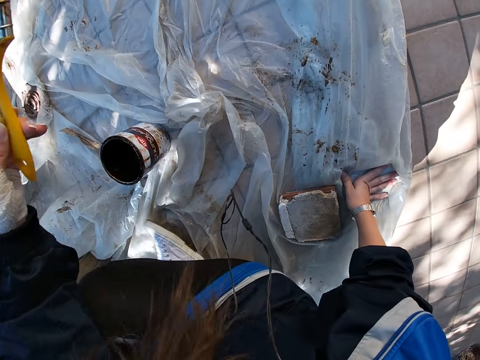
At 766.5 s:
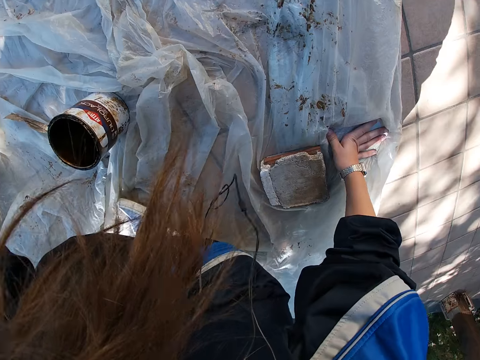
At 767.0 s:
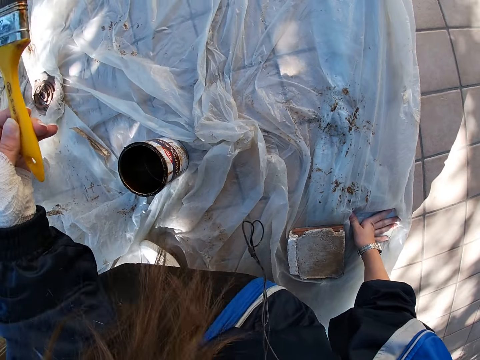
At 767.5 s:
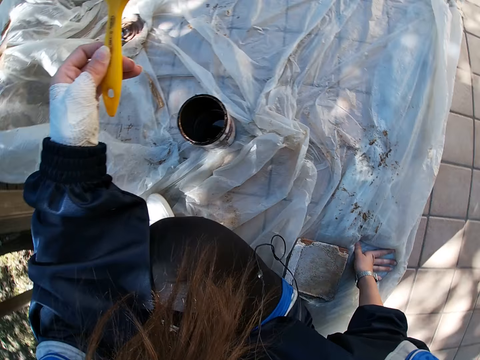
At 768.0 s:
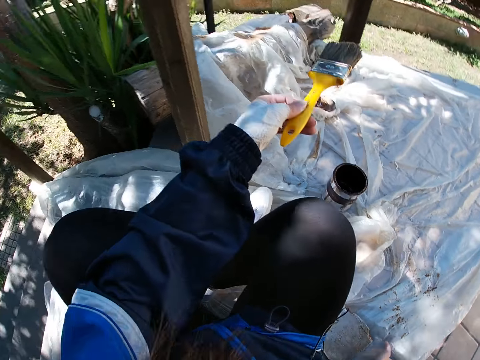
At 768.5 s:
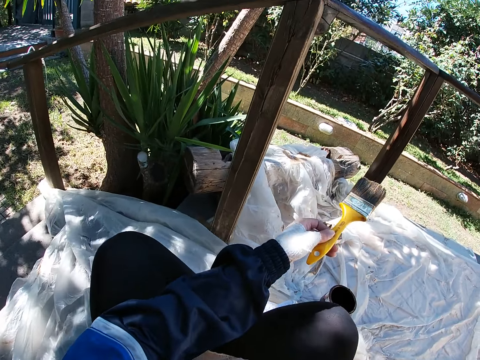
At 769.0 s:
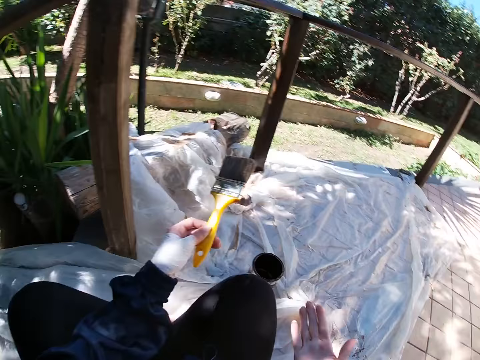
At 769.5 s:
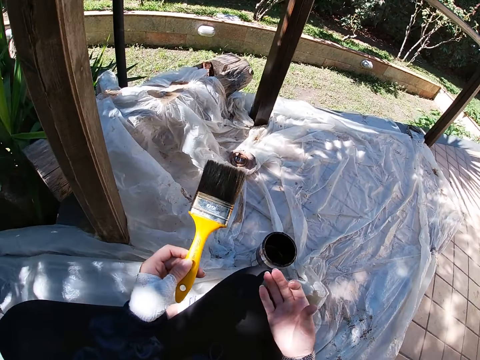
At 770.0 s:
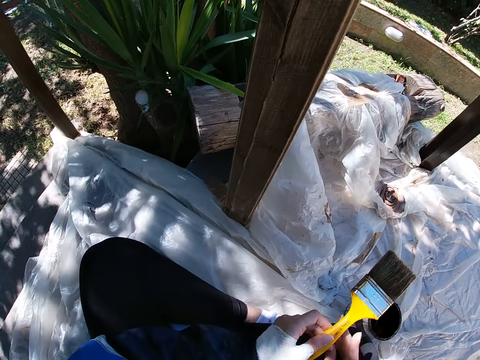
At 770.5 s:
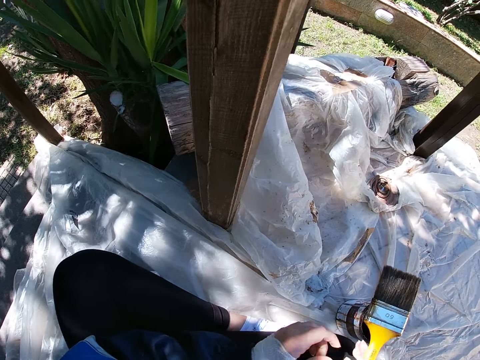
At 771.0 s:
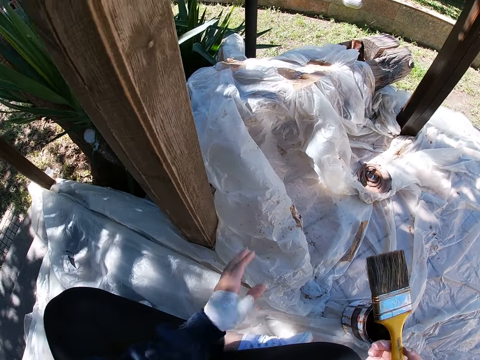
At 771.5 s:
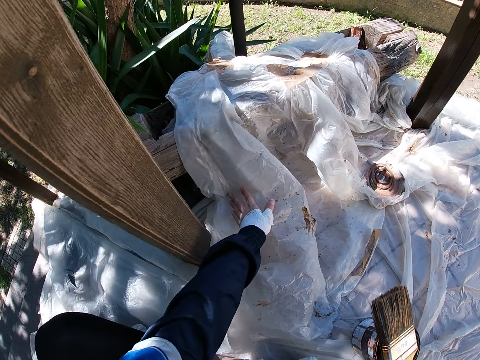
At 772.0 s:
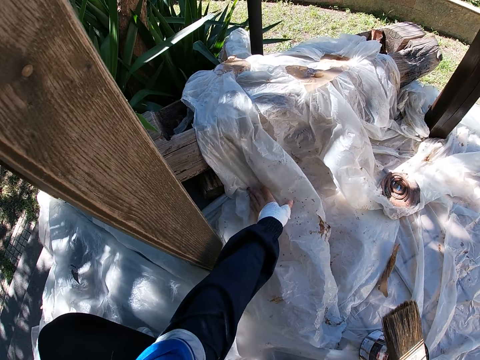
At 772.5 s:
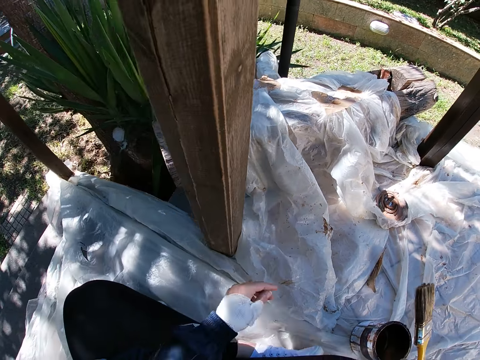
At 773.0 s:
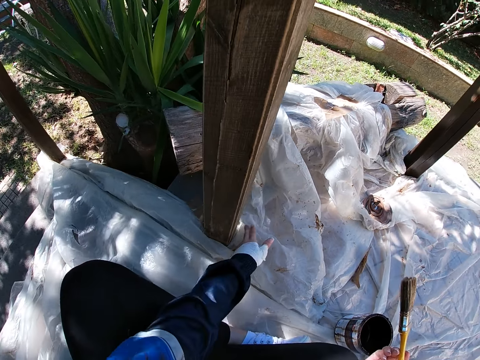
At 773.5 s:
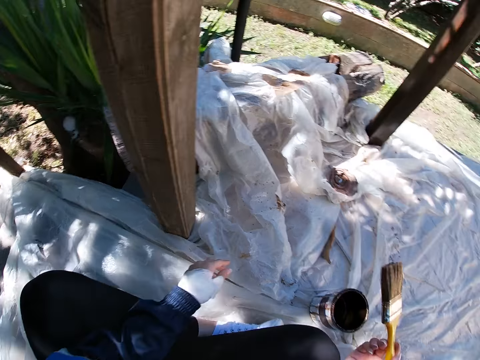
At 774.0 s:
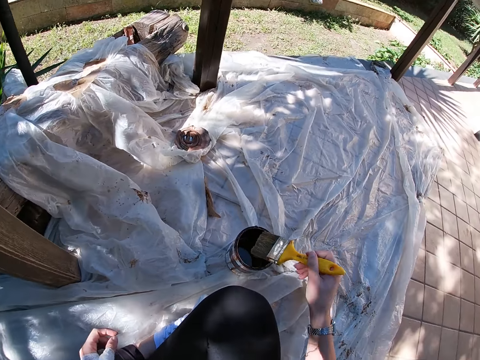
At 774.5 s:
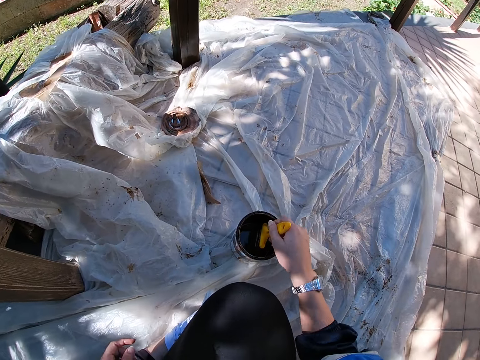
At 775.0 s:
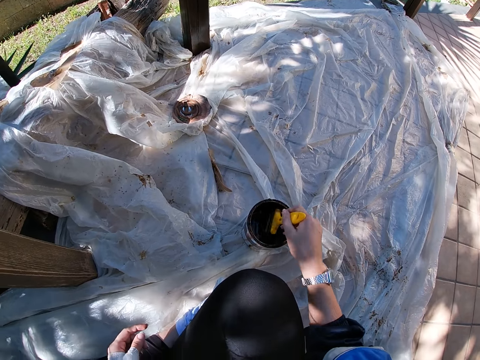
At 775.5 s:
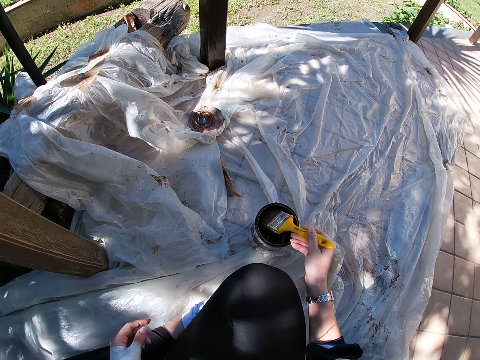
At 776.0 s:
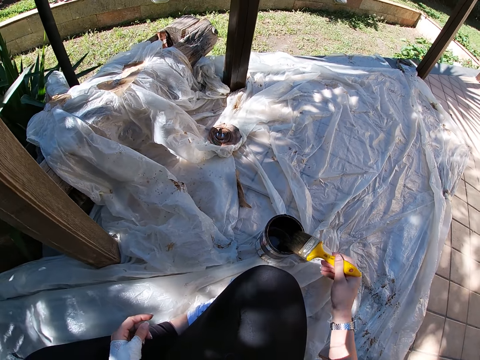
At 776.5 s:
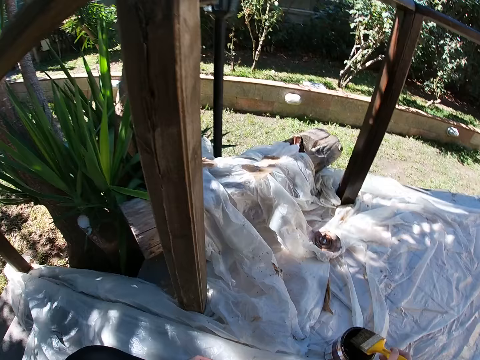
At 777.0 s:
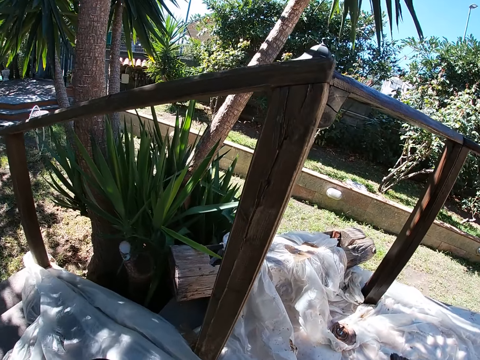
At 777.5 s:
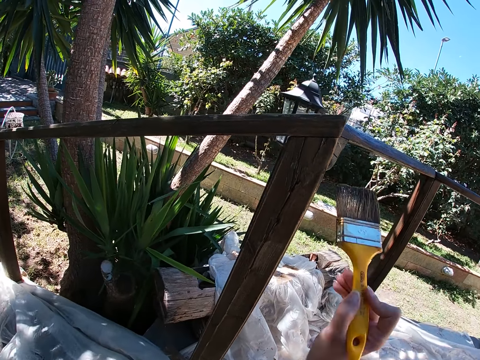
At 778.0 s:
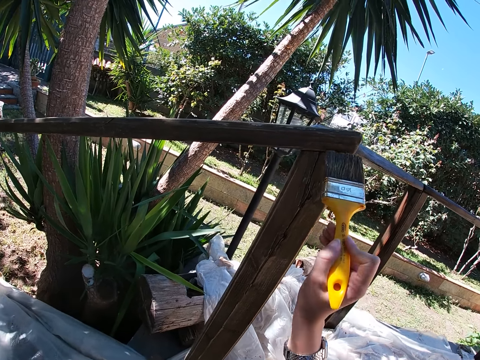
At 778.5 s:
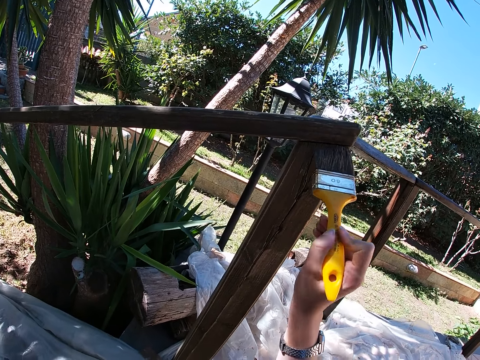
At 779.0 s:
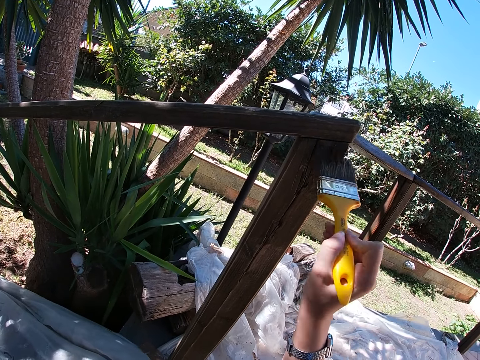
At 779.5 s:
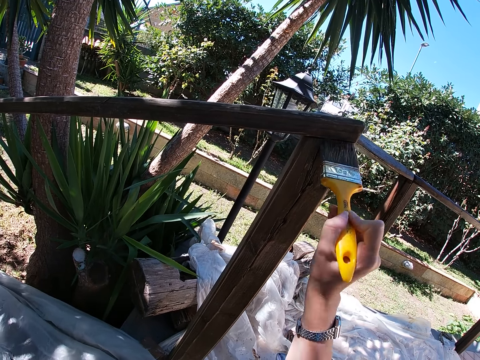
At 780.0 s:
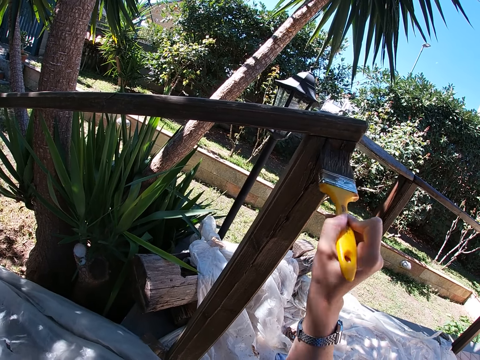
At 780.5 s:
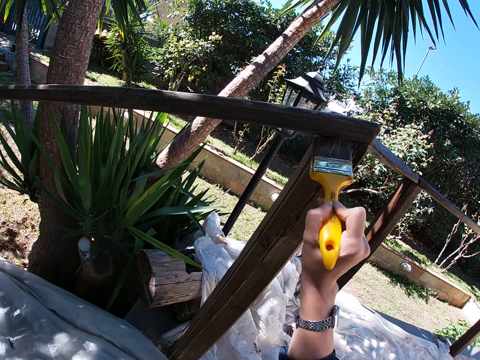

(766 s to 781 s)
The camera wearer passes the paint brush to her right hand. She adjusts the white polythene sheet with her left hand. She dips the paint brush in her right hand into the paint container. She takes out the paint brush from the container. She drips off paint from the paint brush. She paints the wooden balcony rail with the paint brush in her right hand.

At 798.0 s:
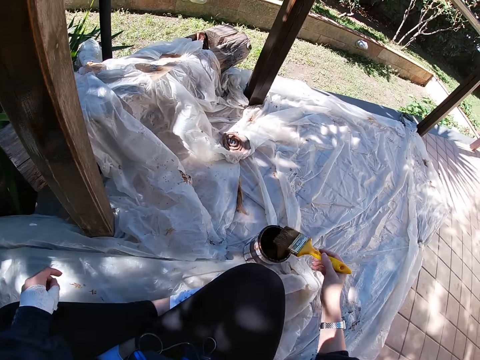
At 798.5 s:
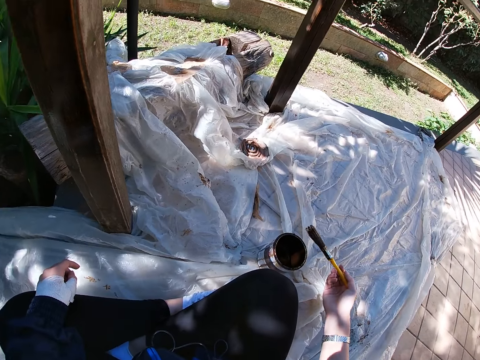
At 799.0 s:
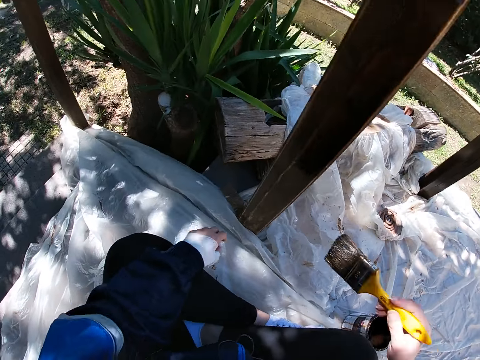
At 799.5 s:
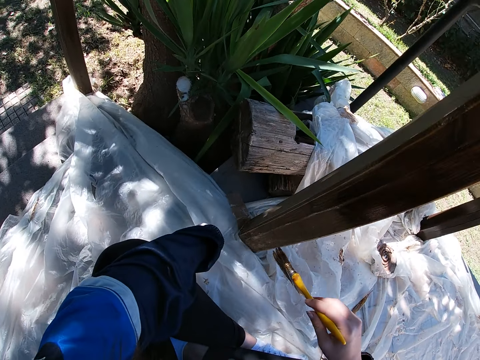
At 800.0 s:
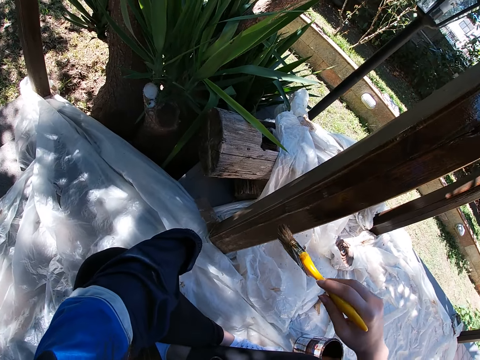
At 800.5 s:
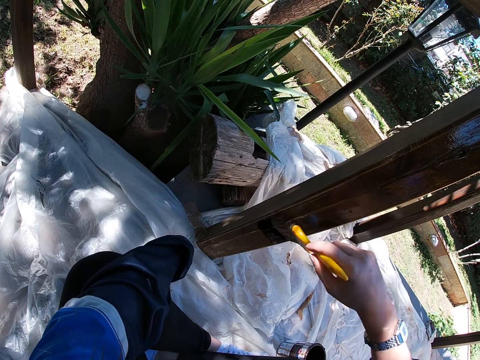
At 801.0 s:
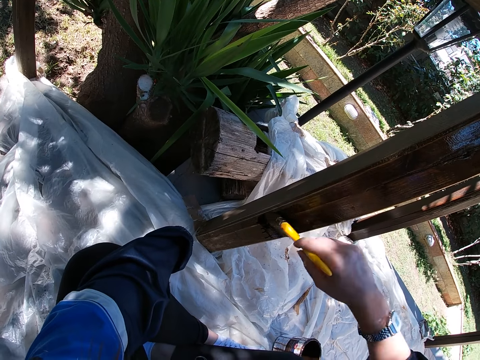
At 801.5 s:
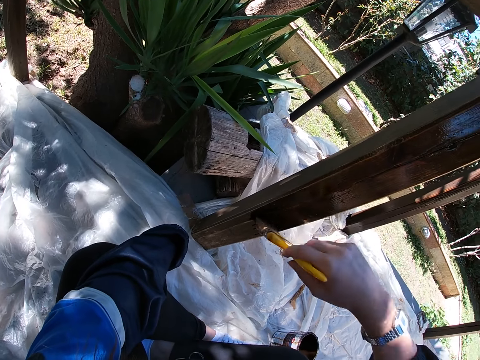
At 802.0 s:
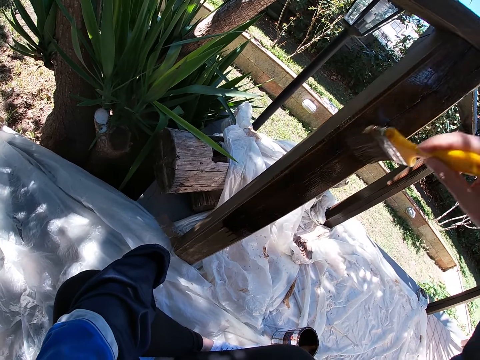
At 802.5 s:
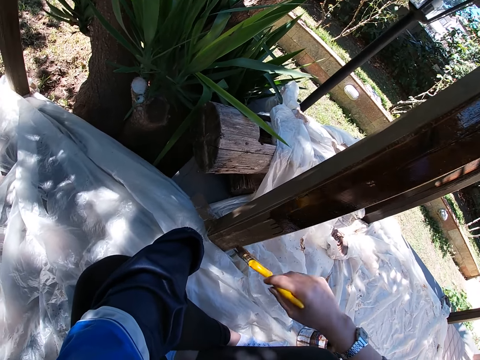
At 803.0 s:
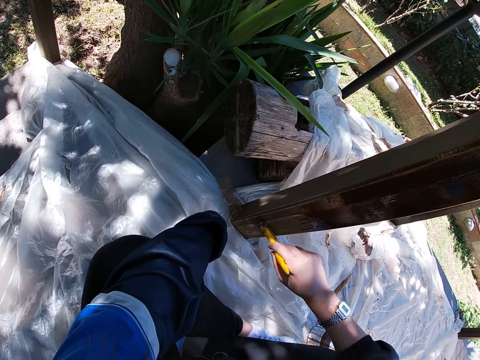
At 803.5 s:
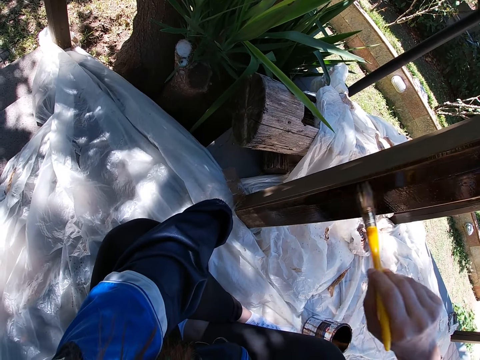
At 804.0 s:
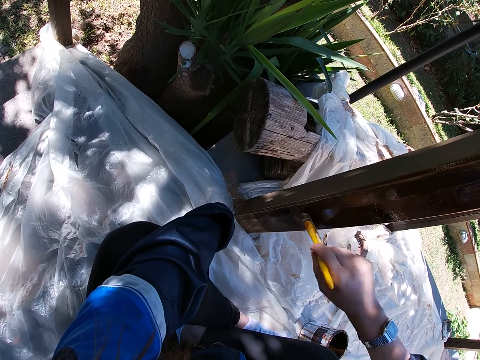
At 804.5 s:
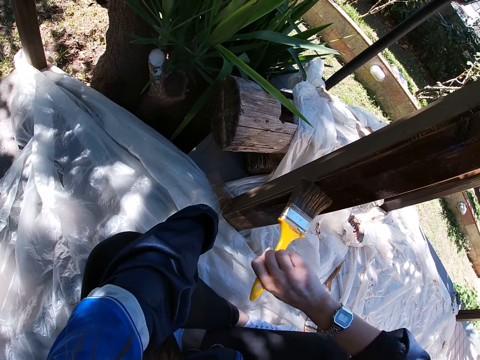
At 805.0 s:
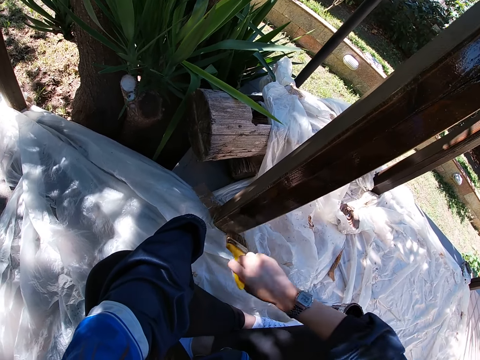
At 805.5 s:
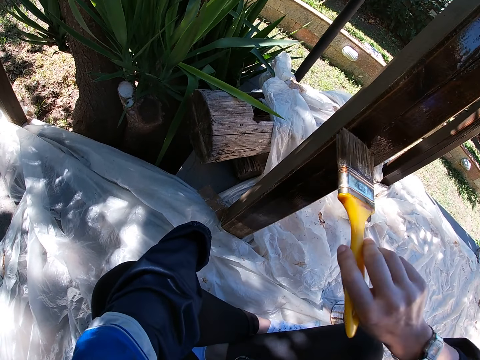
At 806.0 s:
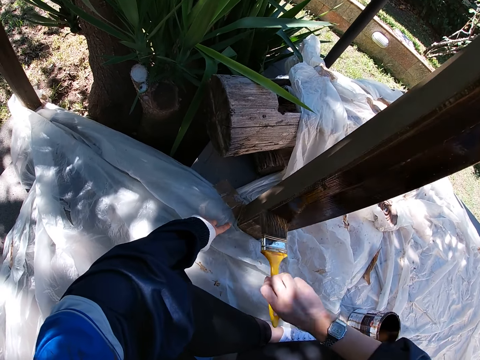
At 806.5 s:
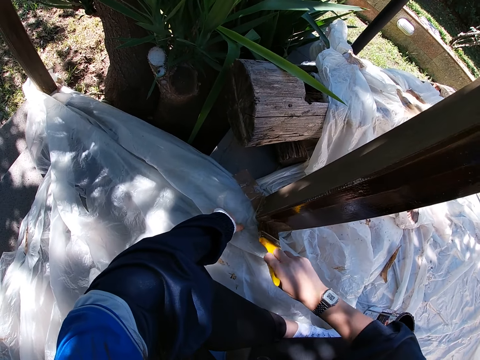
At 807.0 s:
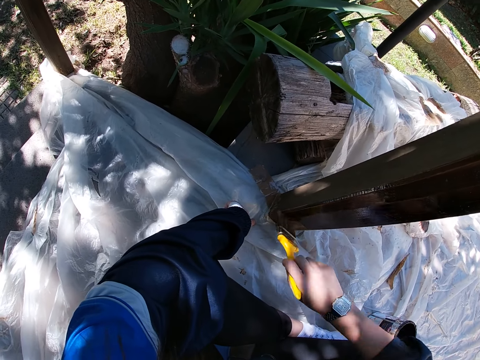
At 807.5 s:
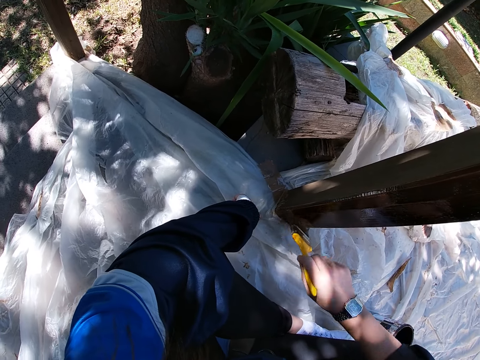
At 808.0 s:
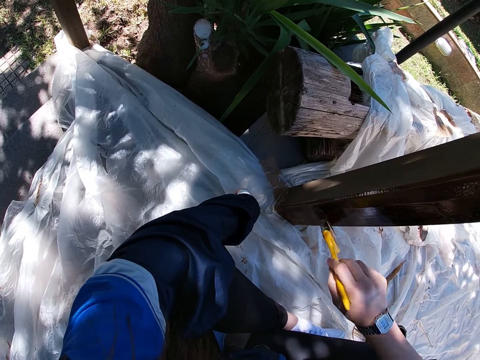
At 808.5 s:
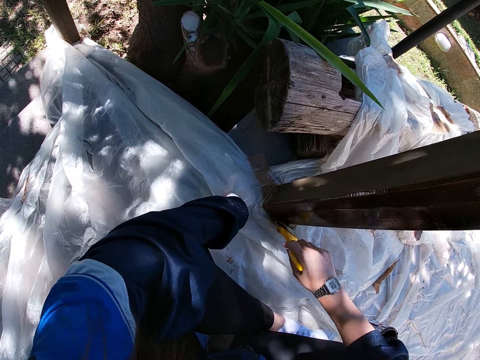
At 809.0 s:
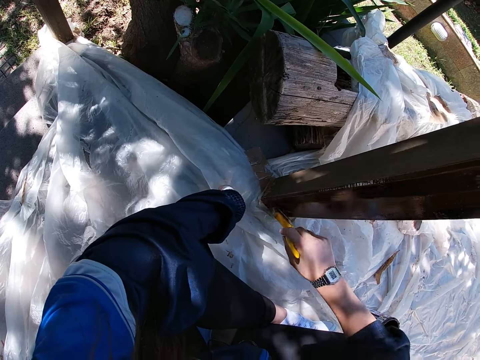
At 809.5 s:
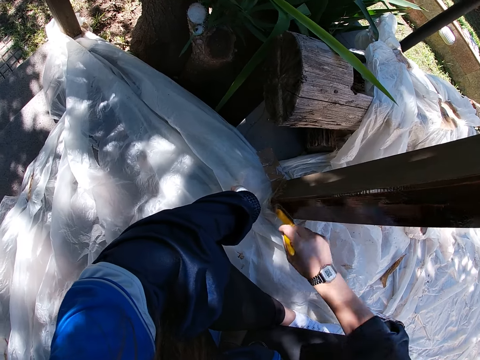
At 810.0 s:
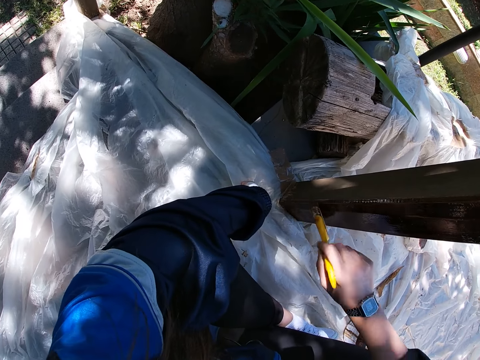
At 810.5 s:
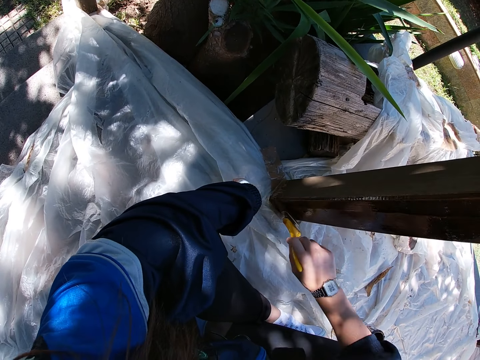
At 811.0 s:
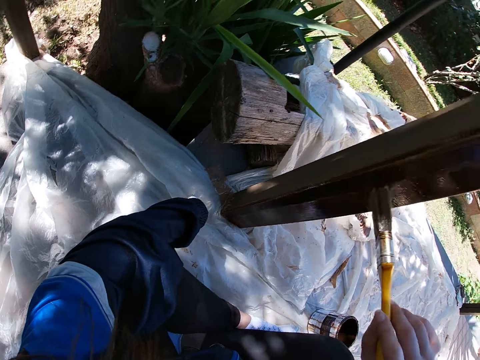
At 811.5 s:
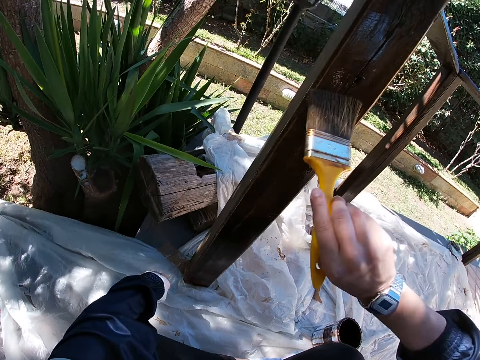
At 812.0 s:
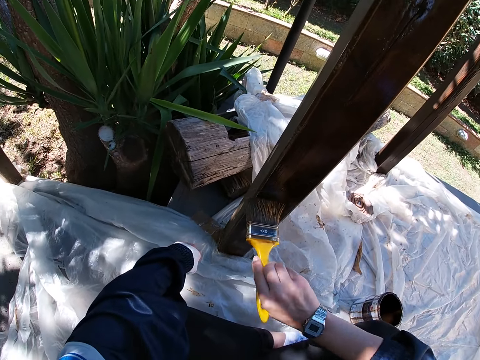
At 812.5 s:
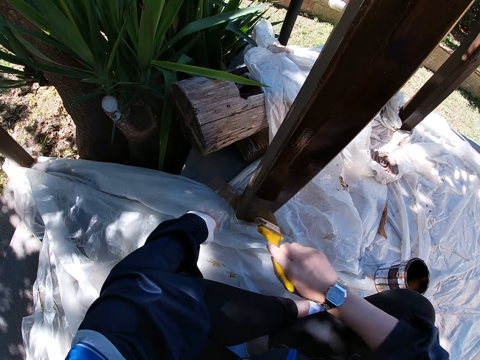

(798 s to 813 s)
The camera wearer takes out the paint brush from the container. She holds the white polythene sheet with her left hand. She paints the wooden balcony rail with the paint brush in her right hand. She adjusts placement of the polythene paper on the ground.
